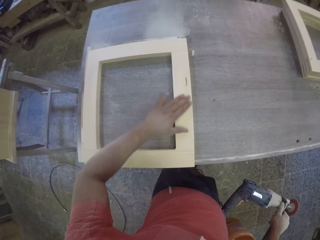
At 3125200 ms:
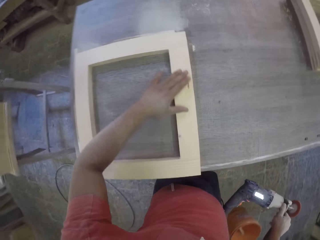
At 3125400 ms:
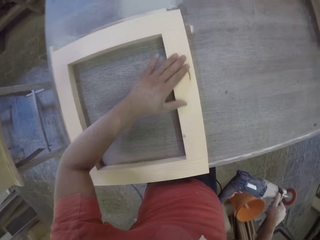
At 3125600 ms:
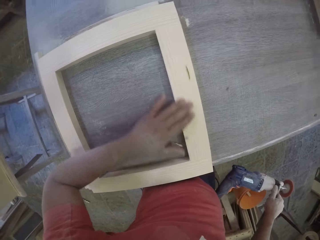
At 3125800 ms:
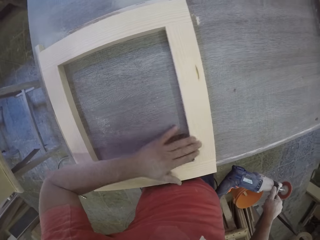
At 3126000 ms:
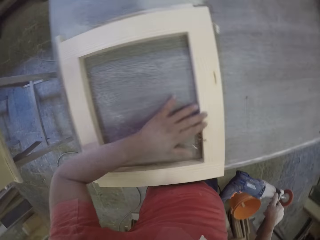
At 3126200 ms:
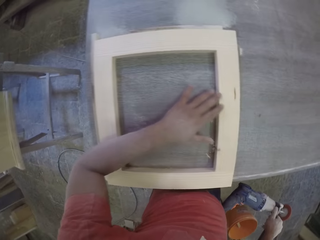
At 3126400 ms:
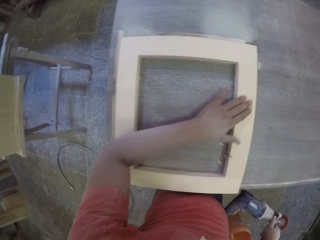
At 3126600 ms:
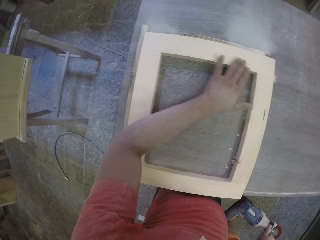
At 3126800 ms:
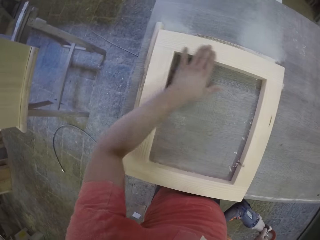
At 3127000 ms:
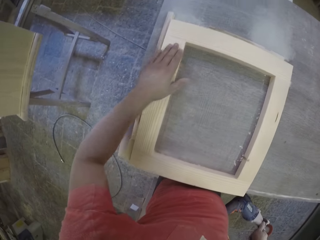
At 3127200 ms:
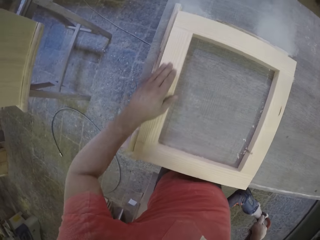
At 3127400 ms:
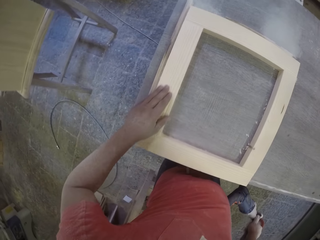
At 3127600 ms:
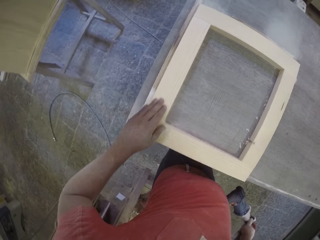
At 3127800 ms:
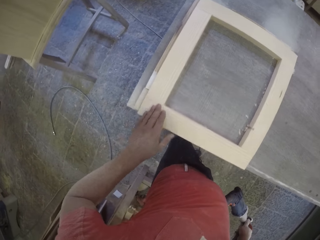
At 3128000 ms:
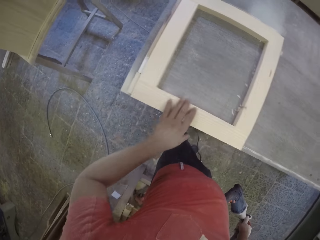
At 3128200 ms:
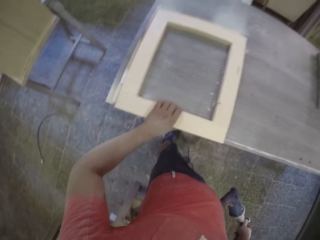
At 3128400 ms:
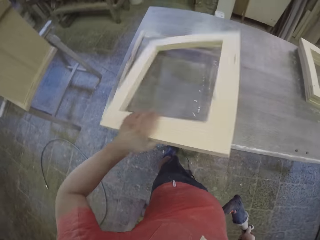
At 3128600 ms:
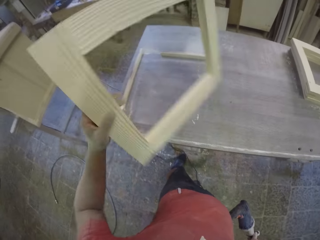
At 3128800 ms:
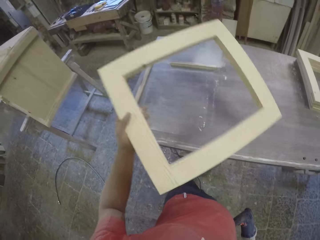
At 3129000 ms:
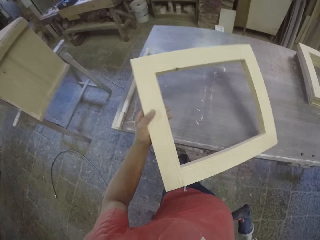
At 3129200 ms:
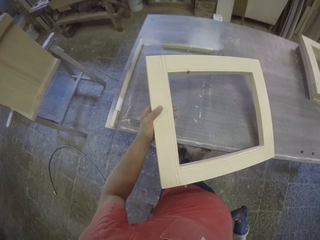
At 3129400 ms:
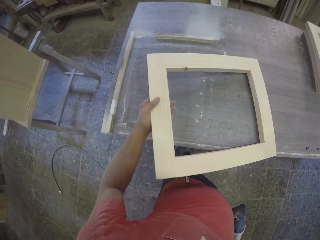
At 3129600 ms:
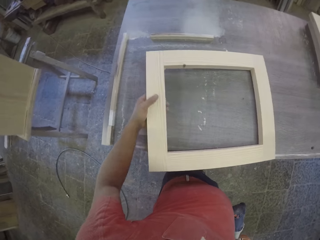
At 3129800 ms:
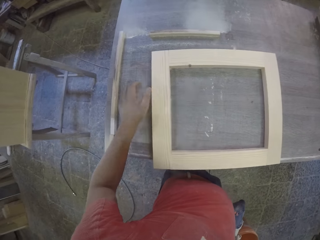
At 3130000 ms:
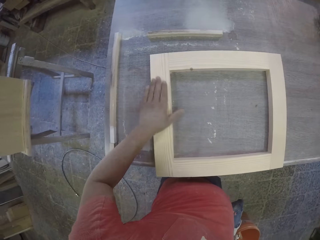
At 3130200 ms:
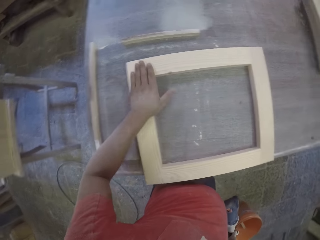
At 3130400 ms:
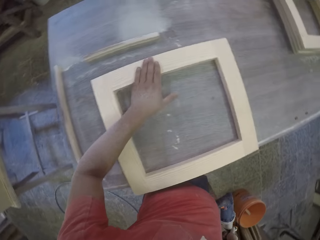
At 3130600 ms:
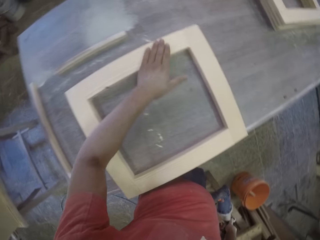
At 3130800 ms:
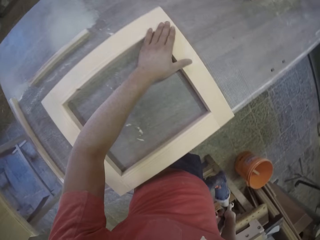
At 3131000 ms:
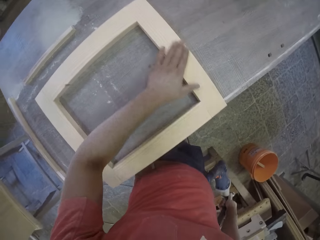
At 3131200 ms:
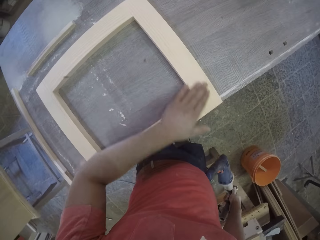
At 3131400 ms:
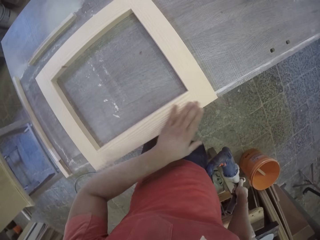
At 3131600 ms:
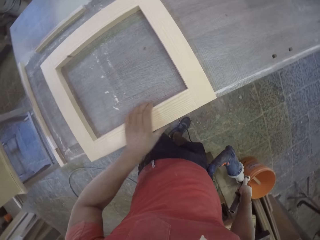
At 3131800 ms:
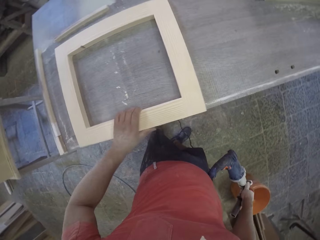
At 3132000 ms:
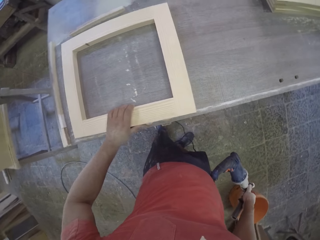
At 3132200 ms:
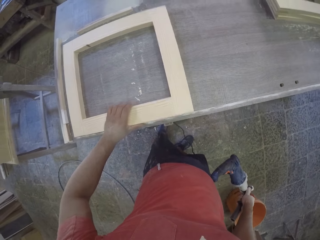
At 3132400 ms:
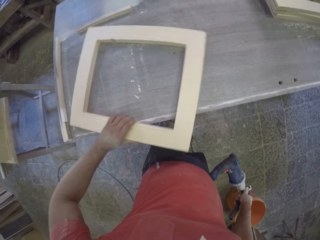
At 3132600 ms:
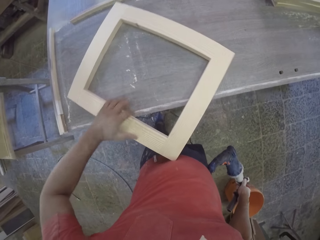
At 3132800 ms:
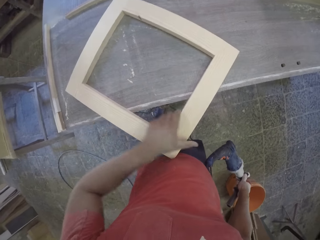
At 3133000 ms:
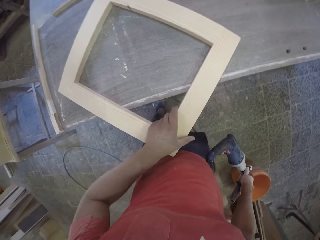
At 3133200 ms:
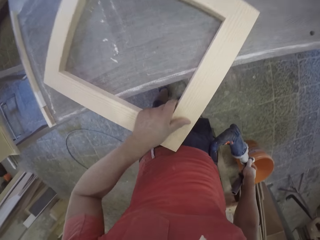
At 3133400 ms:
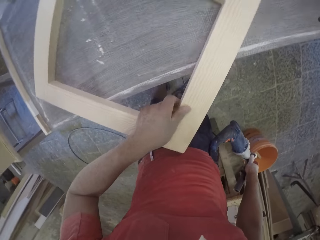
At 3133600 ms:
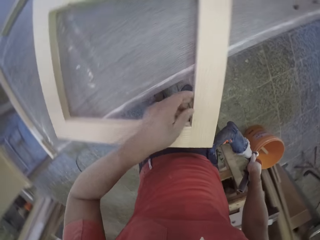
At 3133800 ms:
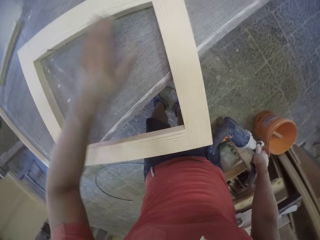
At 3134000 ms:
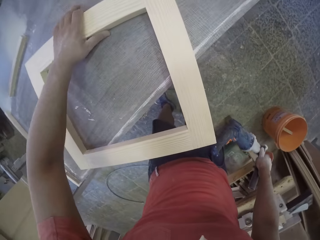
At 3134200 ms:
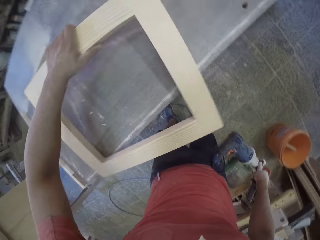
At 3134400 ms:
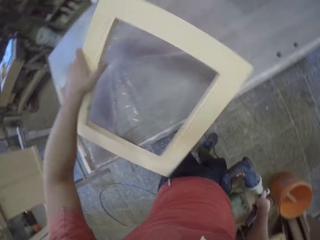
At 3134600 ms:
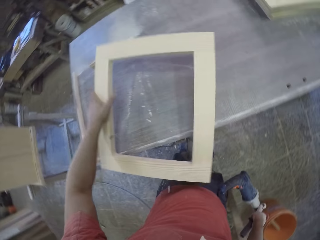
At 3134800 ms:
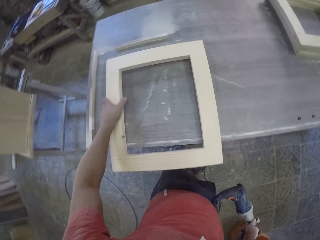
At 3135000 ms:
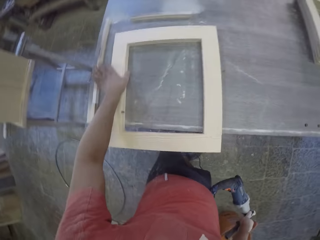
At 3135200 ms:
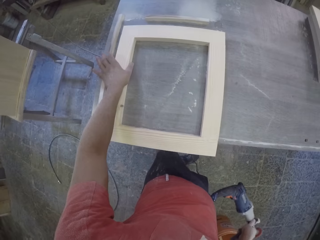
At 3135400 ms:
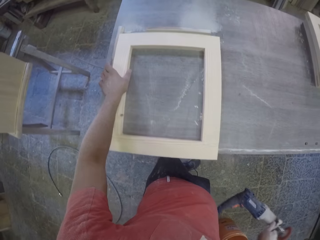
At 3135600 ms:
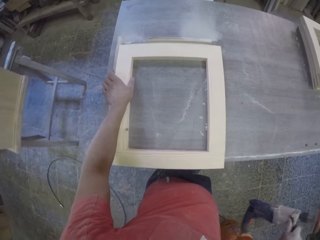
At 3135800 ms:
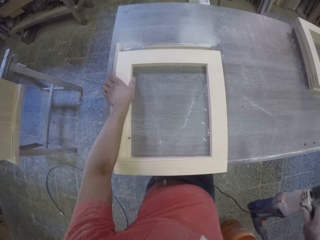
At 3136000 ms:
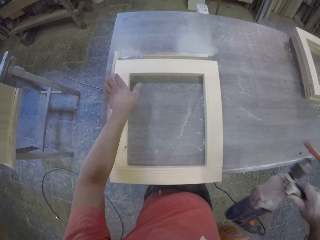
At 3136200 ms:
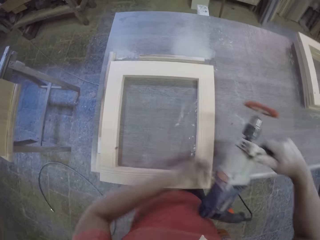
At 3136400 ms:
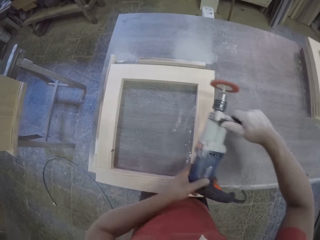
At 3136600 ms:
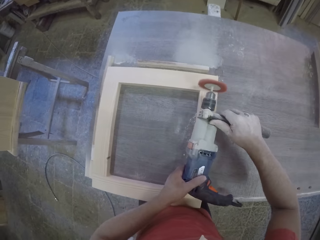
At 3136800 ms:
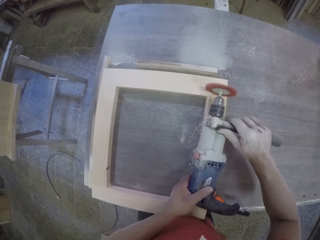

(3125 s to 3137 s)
The camera wearer is feeling the wood. They turn the wood.

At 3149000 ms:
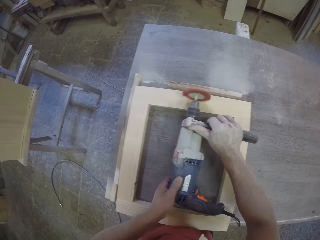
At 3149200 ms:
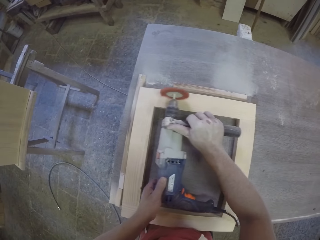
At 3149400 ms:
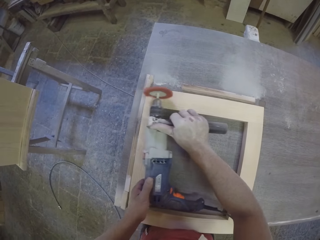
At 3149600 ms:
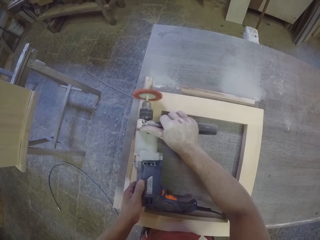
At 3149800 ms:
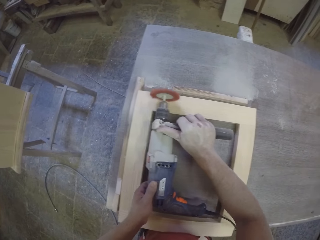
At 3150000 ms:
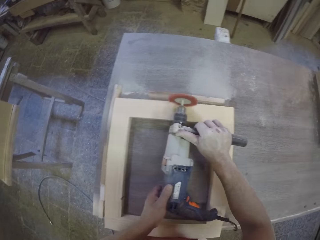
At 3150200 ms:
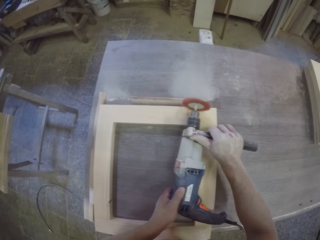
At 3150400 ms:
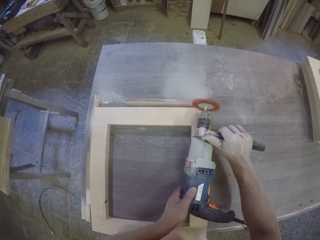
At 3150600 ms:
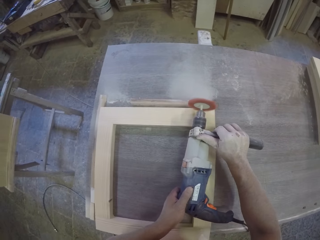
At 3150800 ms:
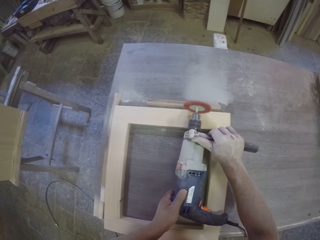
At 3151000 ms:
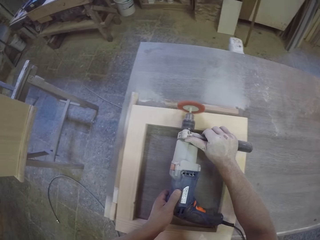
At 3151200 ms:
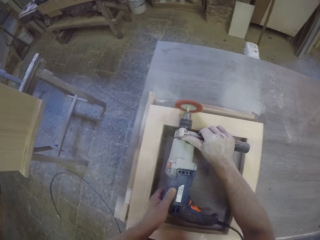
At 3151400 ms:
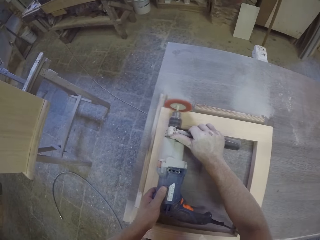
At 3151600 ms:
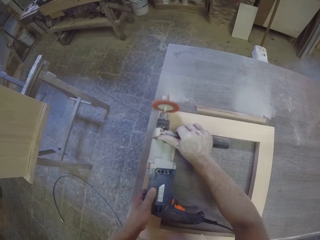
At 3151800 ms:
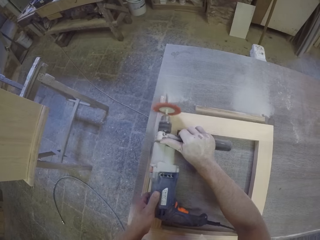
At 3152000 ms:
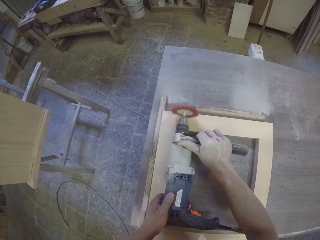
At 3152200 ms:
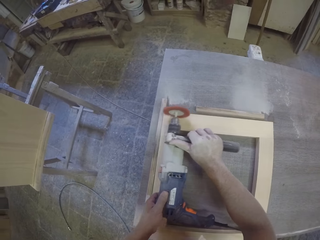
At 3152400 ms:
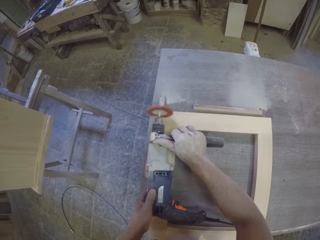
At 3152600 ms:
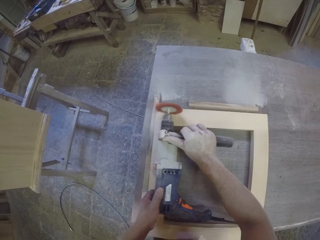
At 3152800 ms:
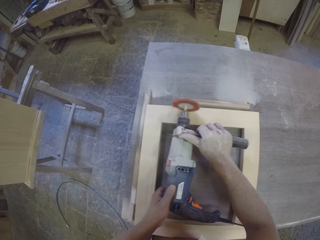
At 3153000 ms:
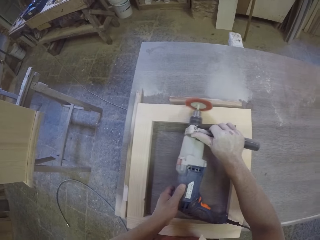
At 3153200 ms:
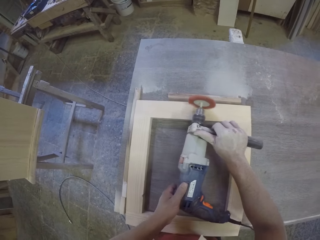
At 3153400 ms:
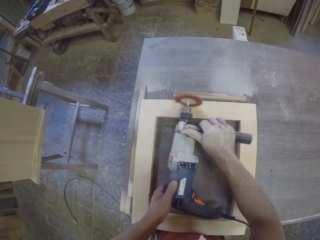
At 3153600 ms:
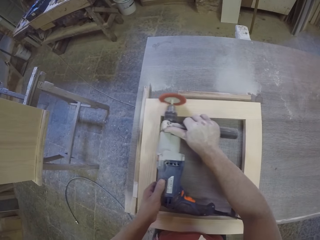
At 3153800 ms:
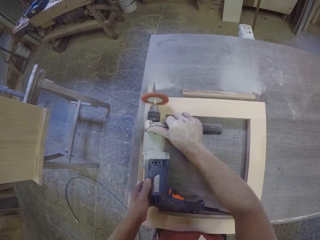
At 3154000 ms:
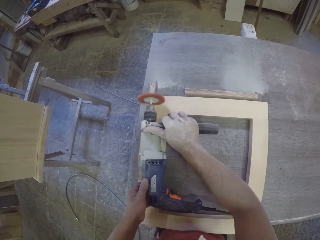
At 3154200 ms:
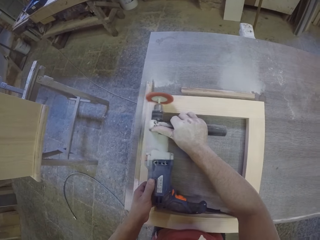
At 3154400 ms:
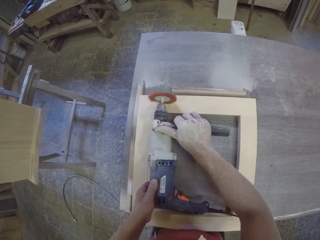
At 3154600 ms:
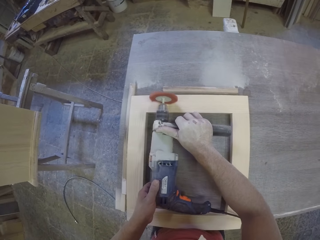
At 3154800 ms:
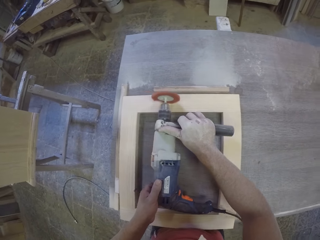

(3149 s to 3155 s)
The camera wearer smoothens the wood.

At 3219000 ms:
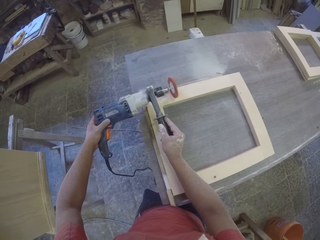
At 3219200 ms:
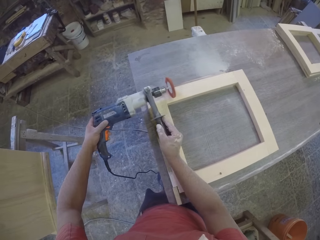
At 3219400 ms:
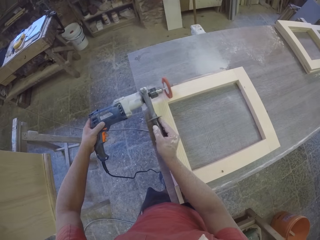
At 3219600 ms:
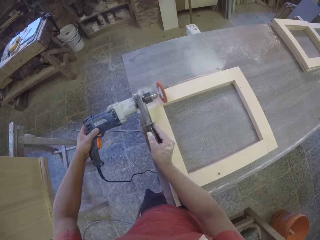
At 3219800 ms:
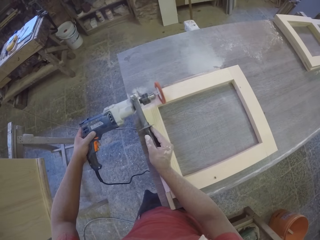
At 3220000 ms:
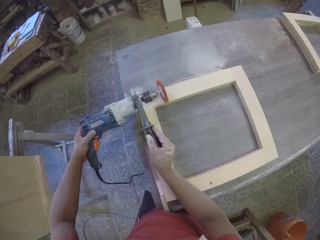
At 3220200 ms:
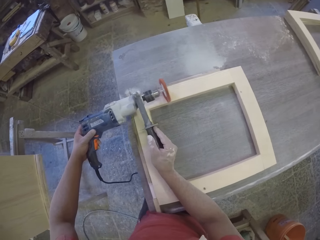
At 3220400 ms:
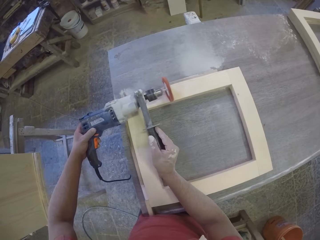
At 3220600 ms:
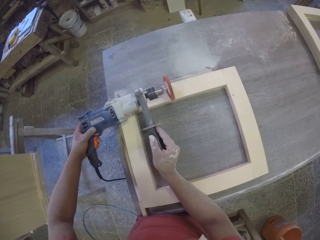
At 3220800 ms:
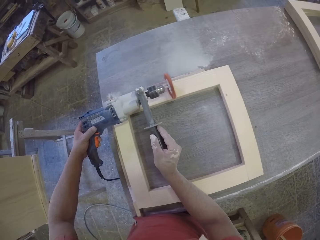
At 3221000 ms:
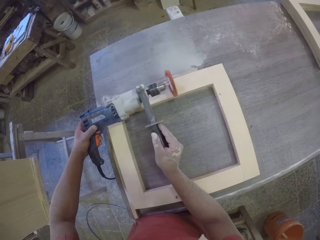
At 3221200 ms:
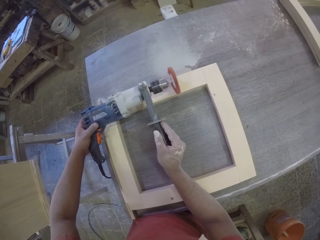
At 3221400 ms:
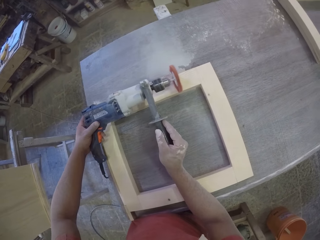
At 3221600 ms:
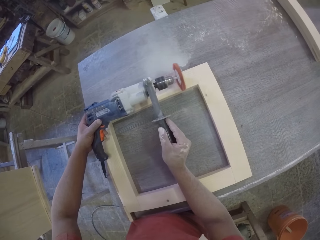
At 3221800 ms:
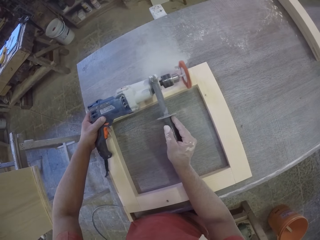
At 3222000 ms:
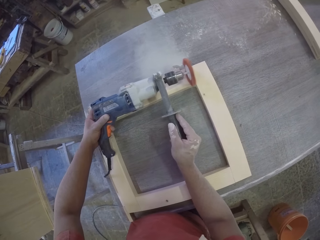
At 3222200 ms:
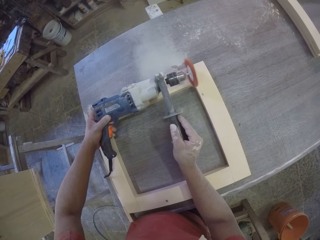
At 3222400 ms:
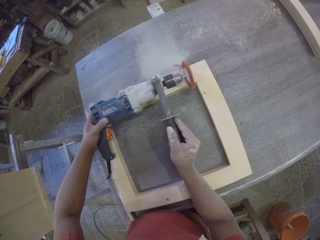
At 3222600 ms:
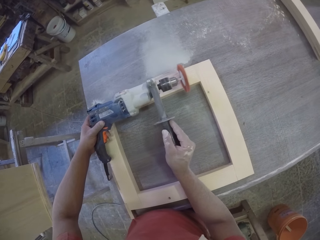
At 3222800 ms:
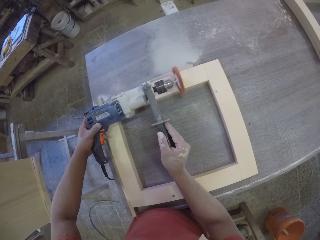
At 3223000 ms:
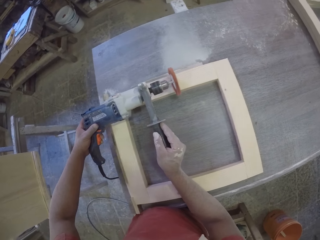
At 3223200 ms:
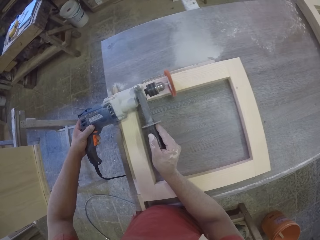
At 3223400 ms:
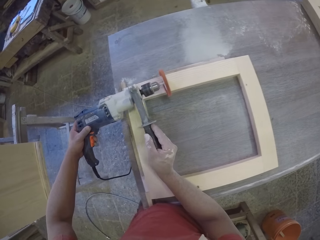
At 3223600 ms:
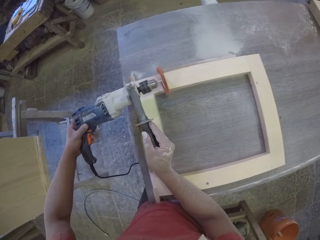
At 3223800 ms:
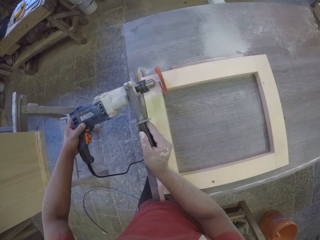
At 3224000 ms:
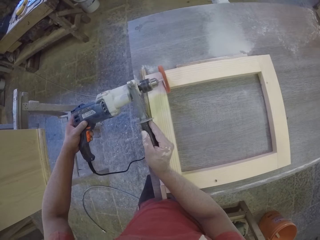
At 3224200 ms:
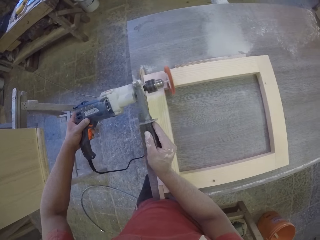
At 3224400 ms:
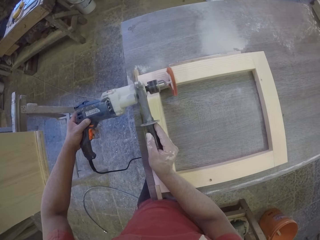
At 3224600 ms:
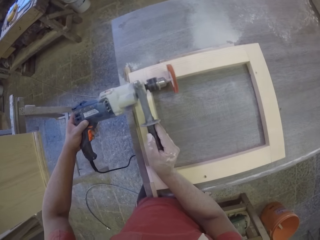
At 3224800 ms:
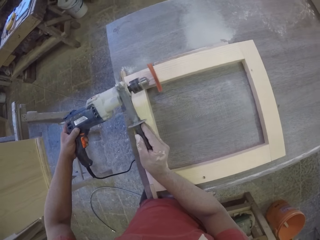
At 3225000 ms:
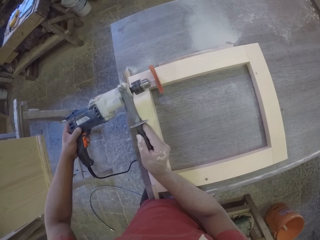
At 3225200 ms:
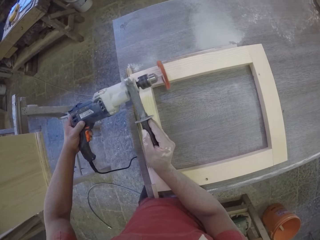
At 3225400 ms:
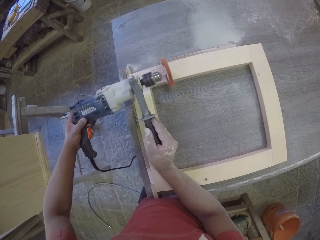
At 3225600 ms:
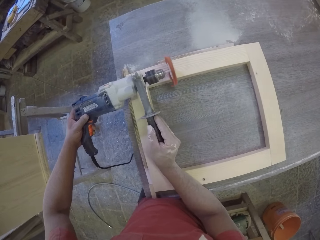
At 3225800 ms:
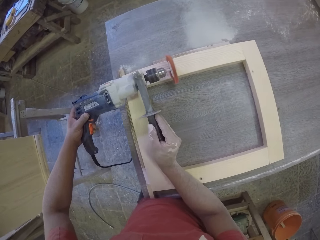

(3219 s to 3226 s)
The camera wearer is filling the wood.
